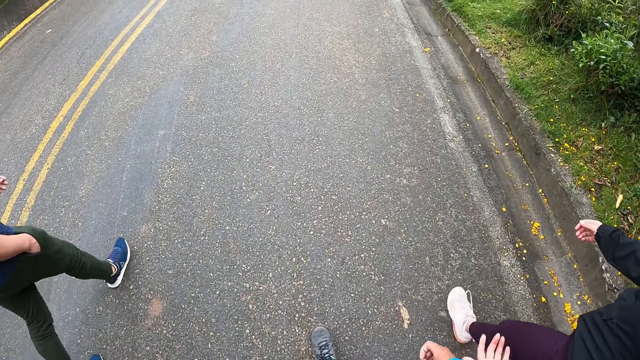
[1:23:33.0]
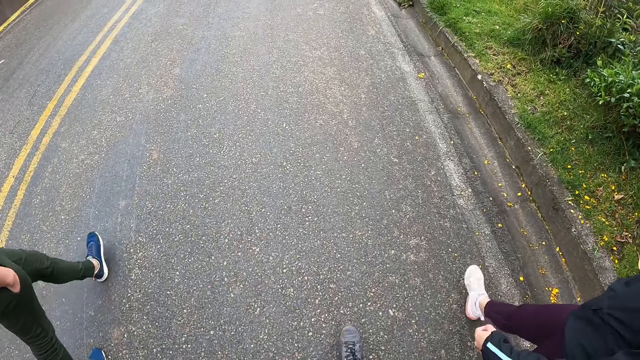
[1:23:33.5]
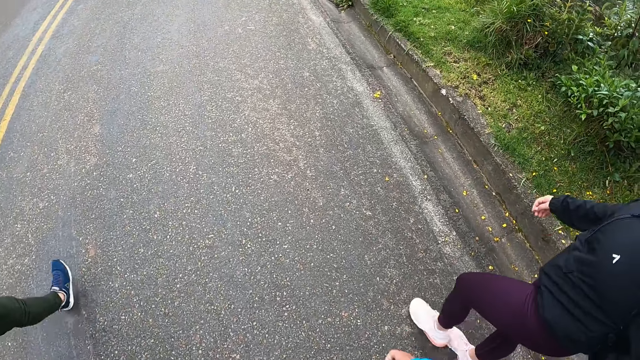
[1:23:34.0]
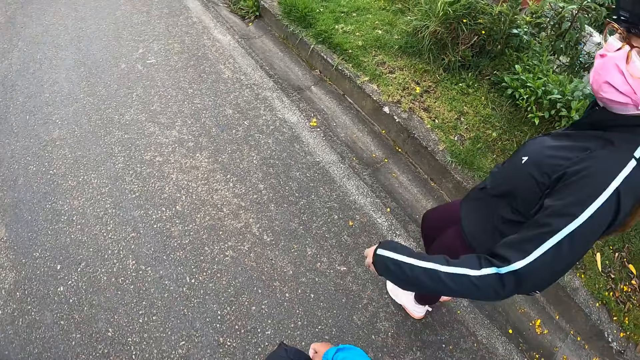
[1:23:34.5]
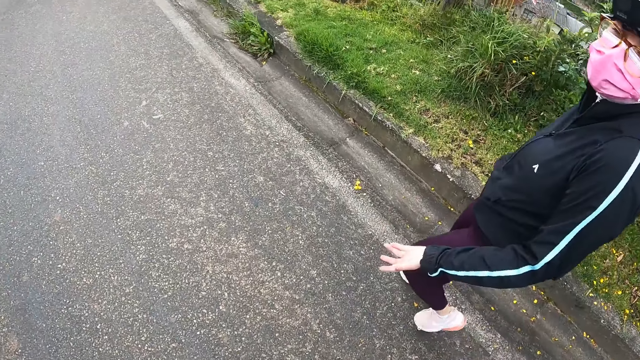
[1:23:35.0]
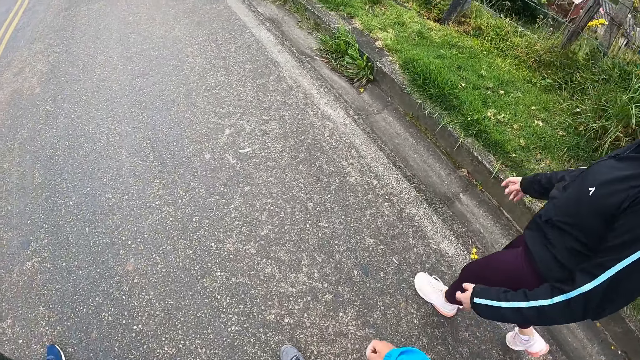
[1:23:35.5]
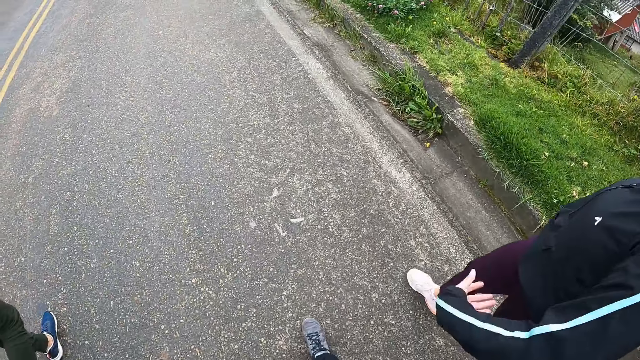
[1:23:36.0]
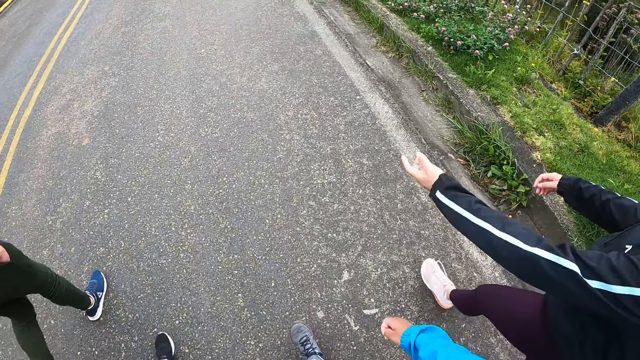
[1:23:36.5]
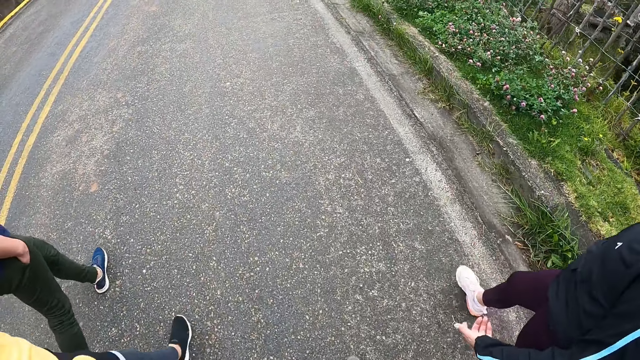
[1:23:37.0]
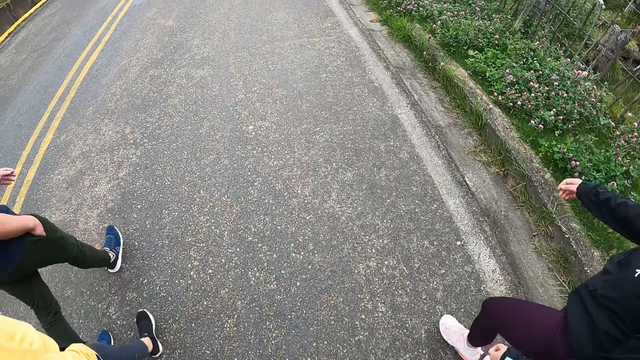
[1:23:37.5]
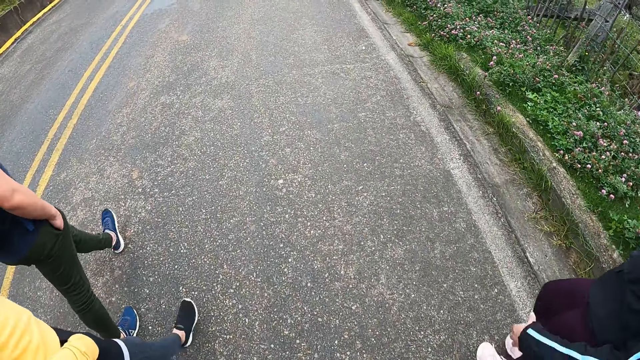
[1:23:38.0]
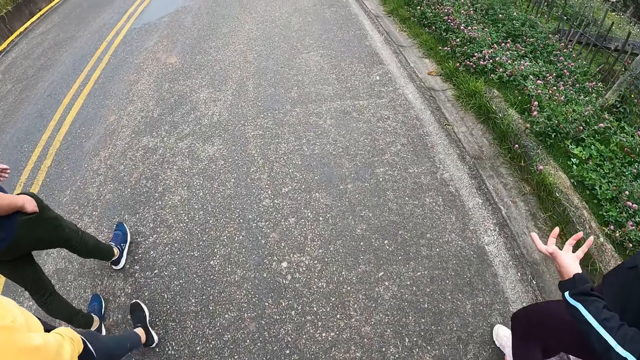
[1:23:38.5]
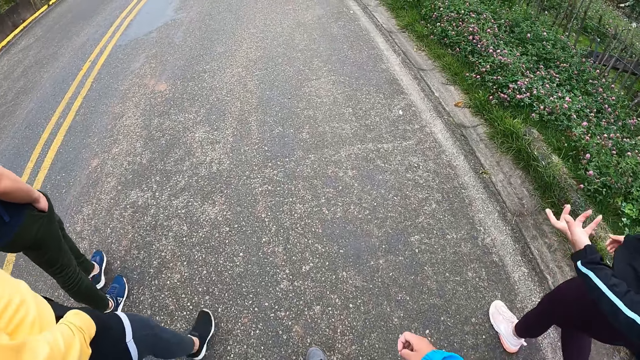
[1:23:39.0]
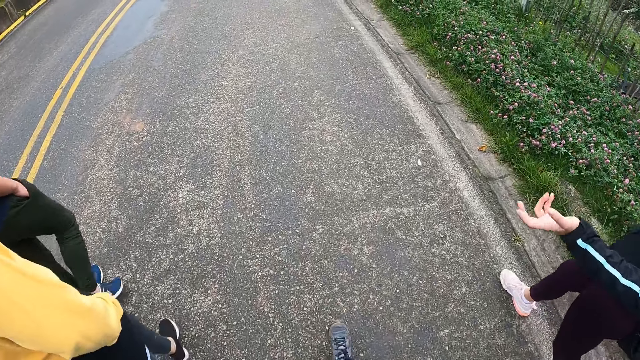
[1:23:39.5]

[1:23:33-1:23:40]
A person looks at another person.

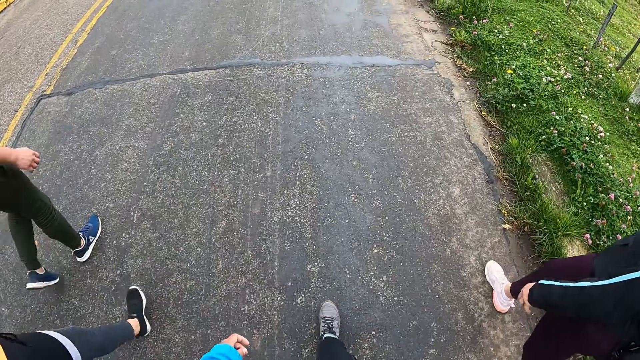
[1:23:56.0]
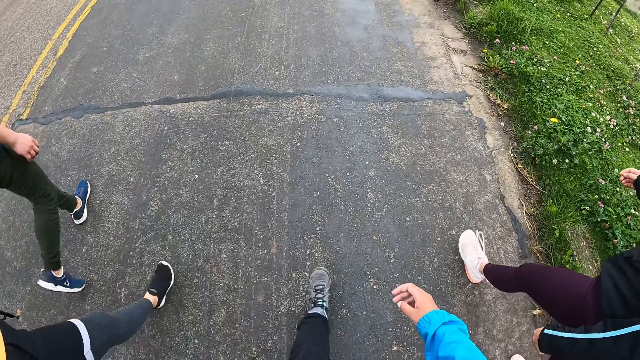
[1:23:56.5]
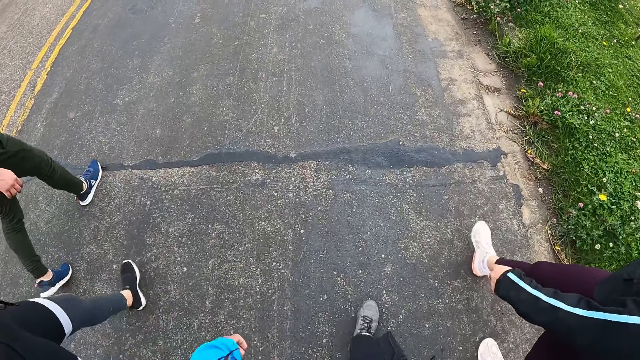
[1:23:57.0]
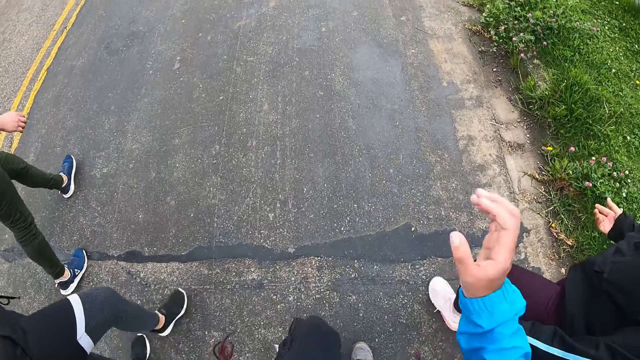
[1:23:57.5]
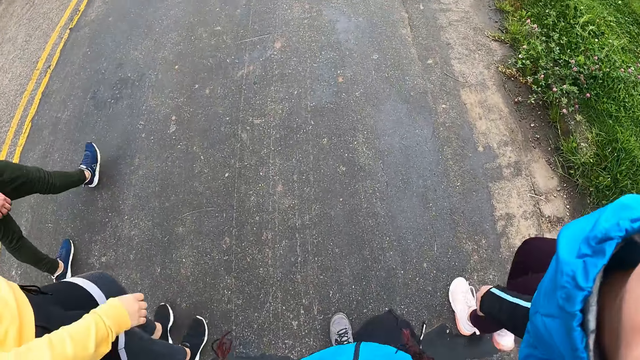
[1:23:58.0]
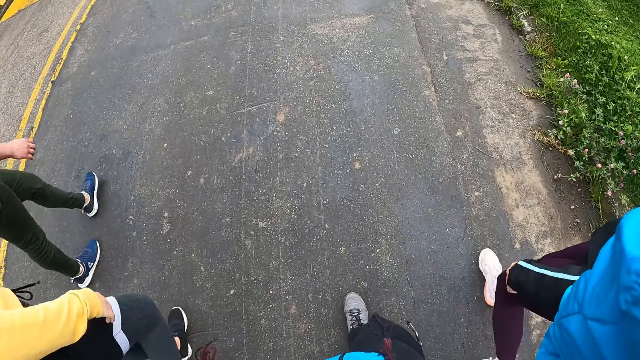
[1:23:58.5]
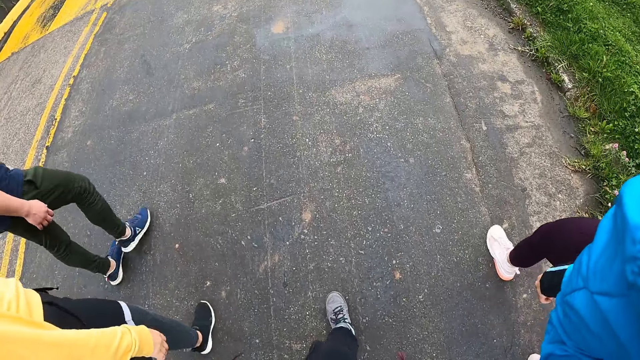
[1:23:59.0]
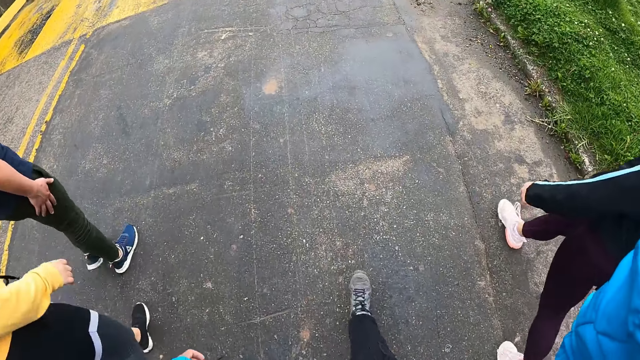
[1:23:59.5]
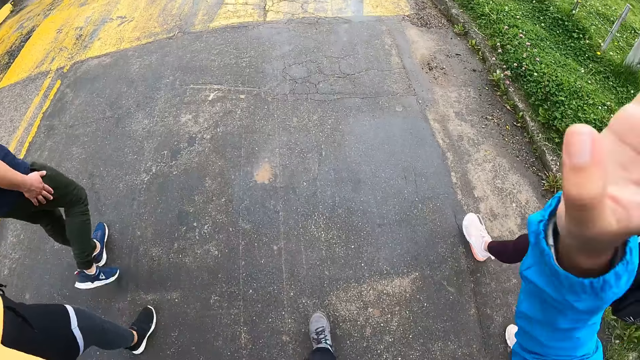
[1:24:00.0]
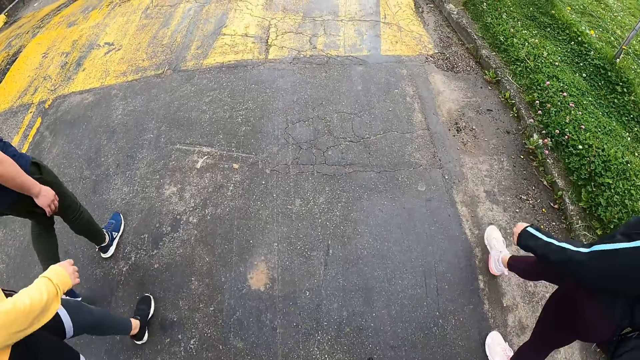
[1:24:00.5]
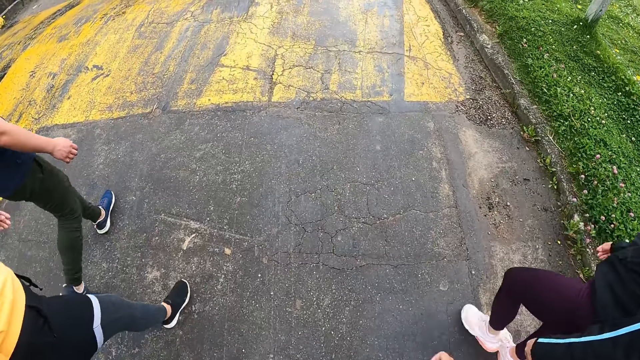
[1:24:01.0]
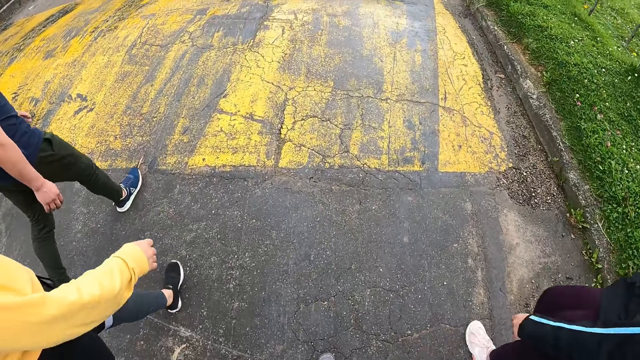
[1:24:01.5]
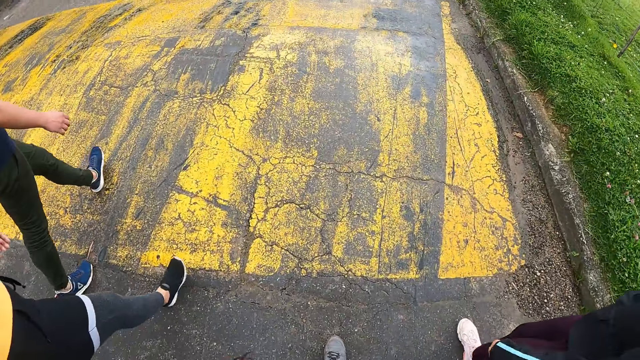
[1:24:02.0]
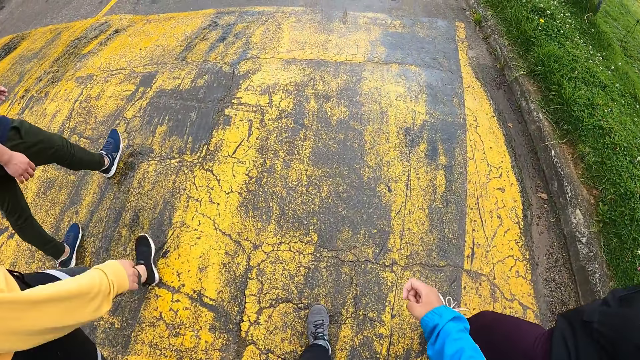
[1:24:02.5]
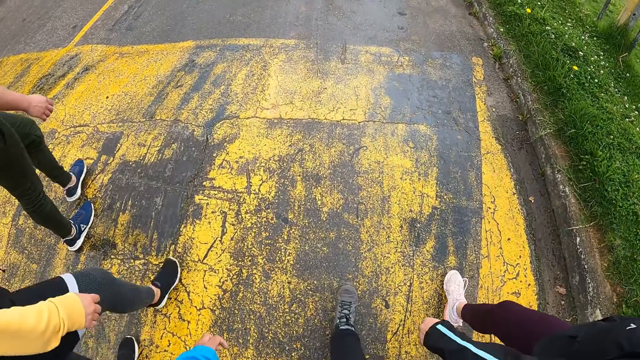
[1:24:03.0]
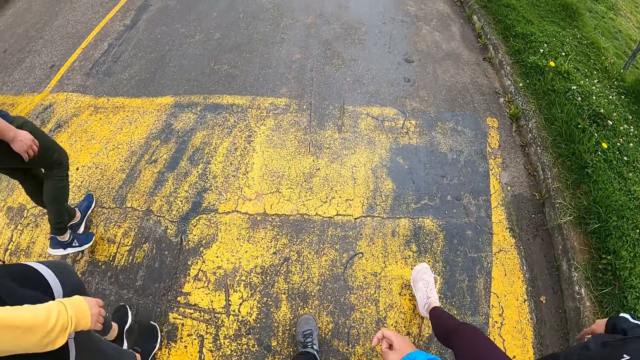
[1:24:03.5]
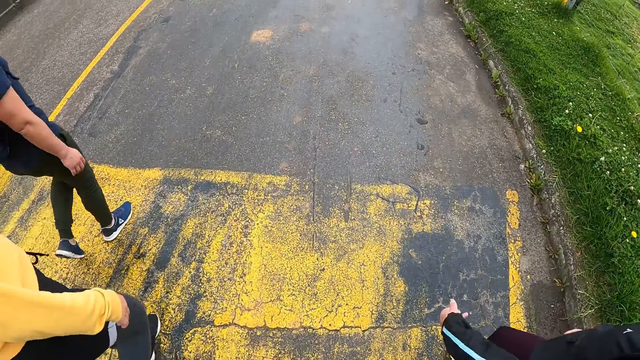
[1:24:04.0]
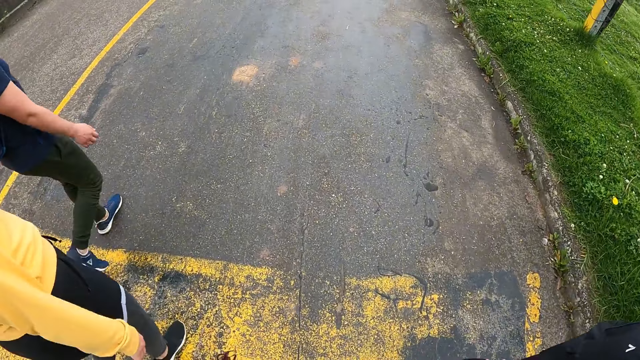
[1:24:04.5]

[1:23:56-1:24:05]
The camera wearer adjusts the camera on his head with his right hand. The man touches his right thigh with his right hand.

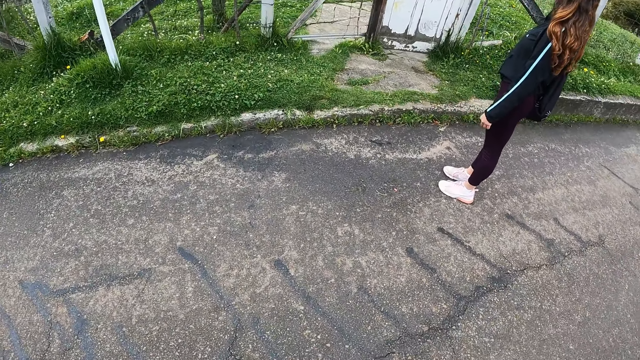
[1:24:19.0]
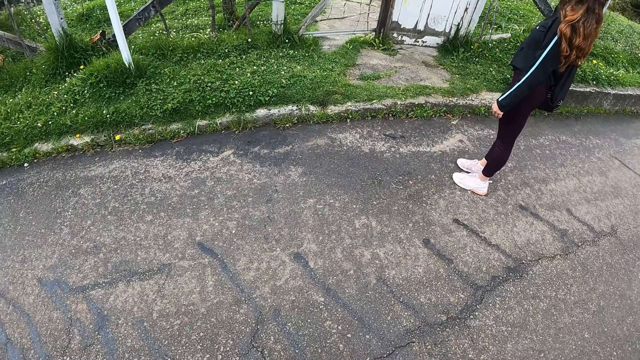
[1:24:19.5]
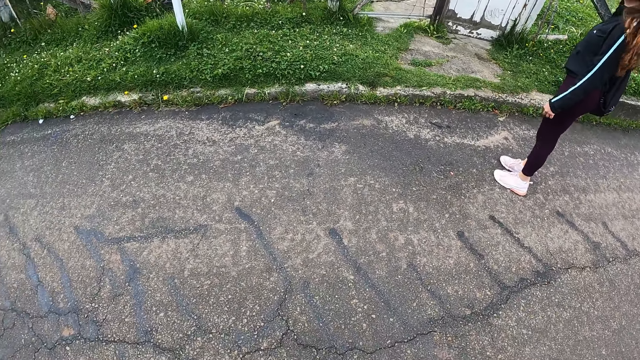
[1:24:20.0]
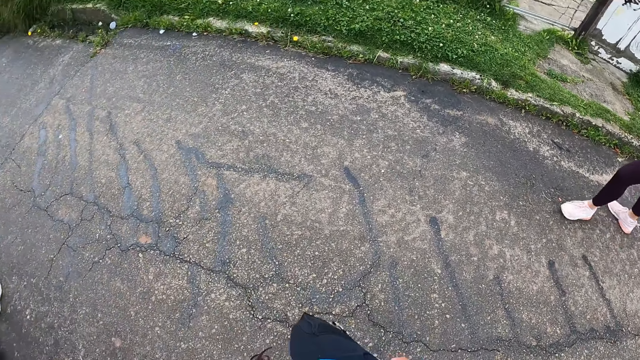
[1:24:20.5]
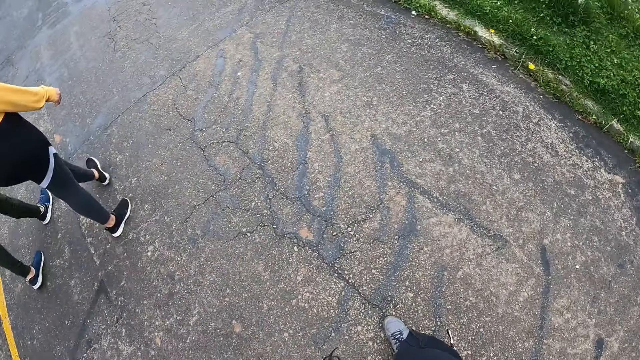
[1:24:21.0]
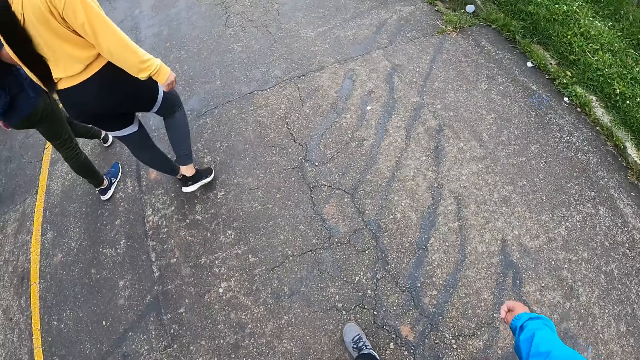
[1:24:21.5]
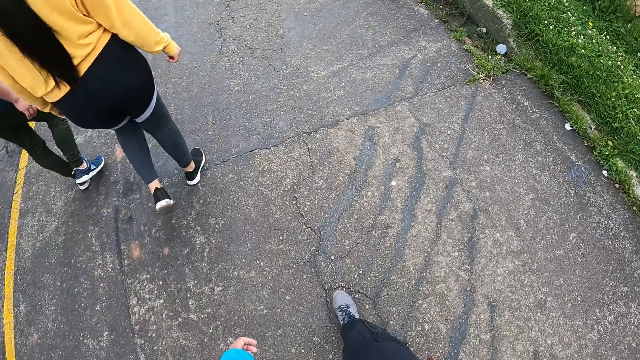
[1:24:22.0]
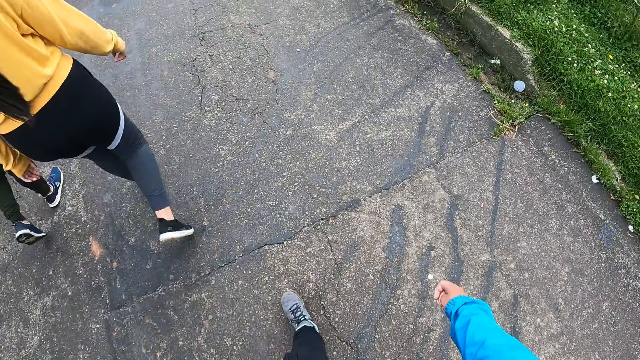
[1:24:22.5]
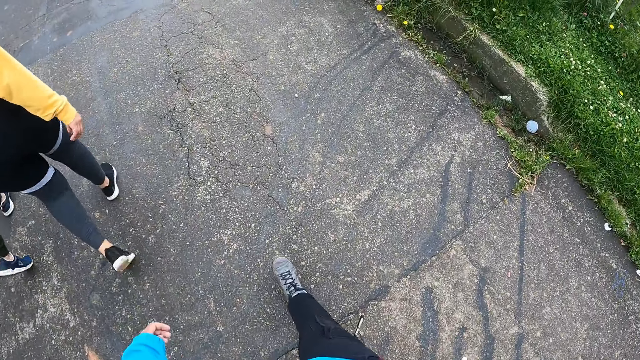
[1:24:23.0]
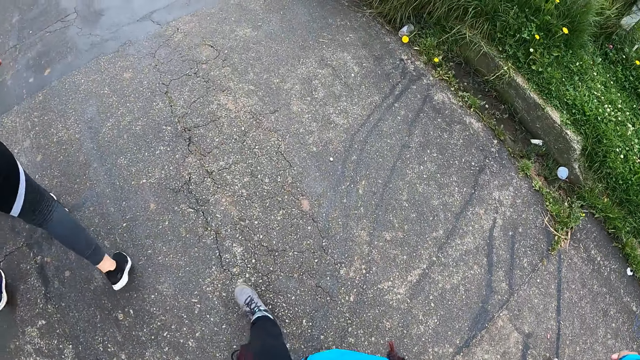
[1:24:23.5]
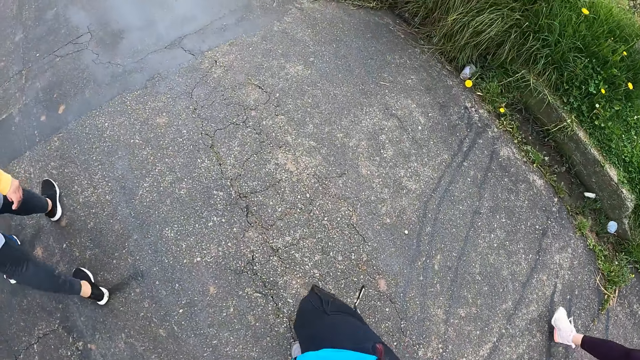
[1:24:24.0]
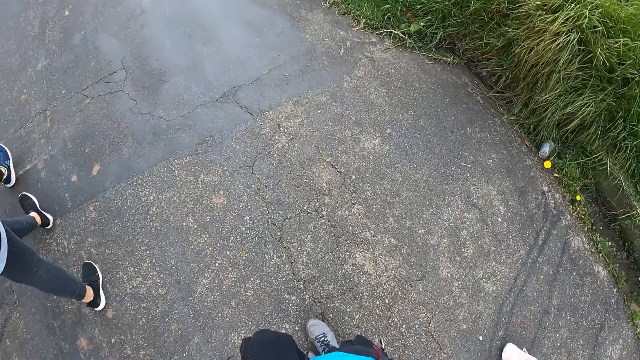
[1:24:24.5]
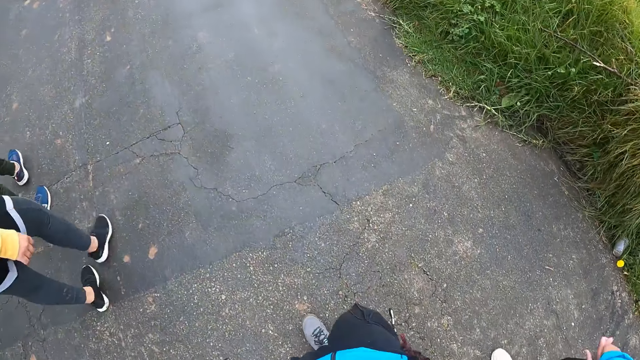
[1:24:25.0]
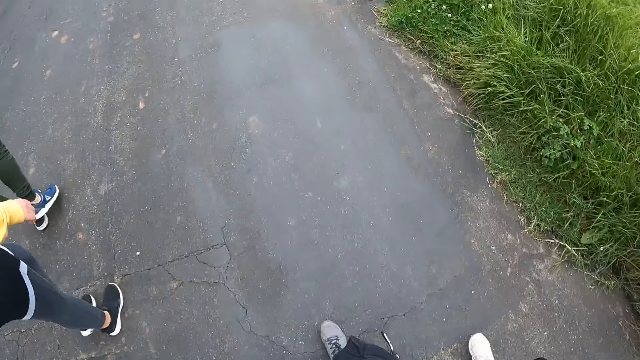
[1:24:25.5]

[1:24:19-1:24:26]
The camera wearer looks at the gate.
